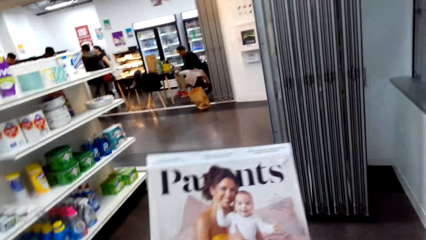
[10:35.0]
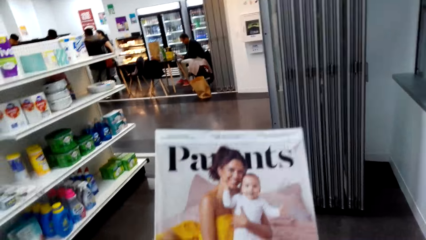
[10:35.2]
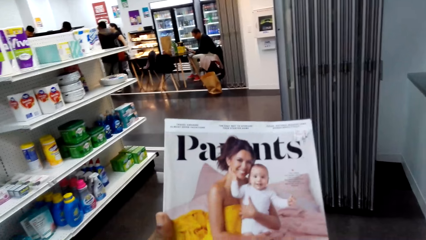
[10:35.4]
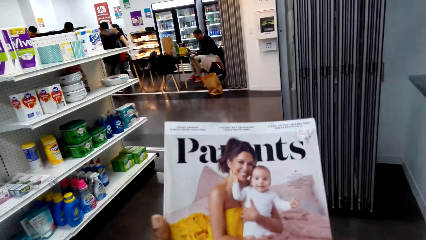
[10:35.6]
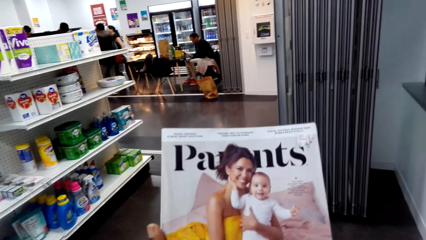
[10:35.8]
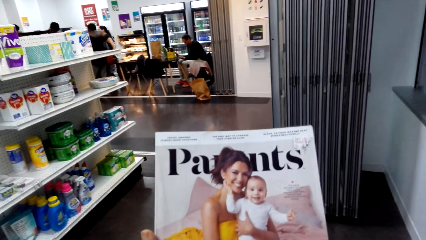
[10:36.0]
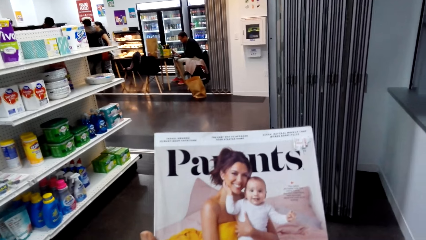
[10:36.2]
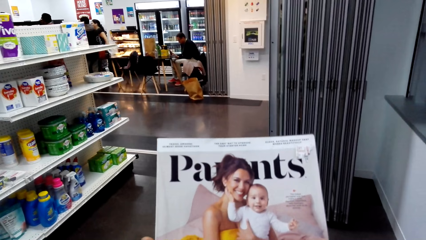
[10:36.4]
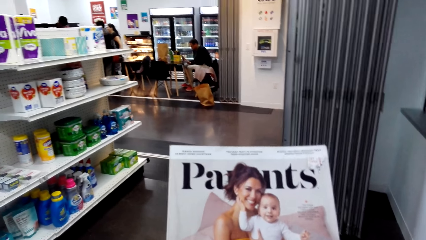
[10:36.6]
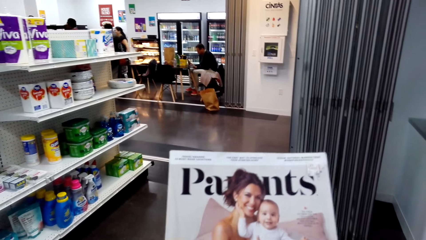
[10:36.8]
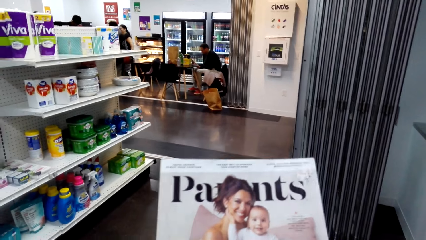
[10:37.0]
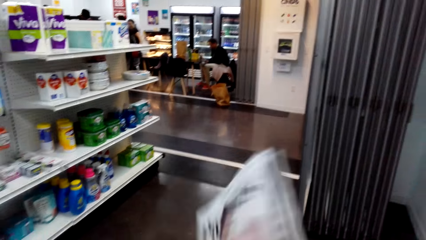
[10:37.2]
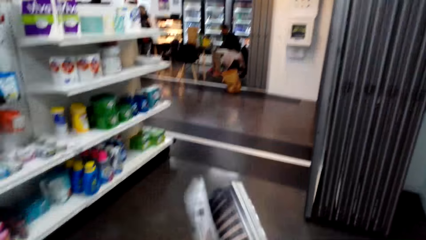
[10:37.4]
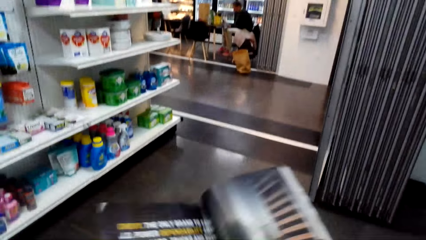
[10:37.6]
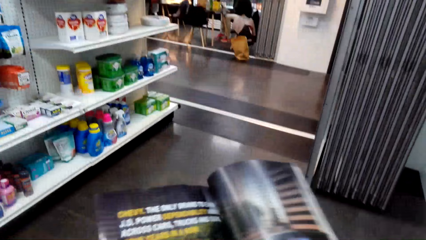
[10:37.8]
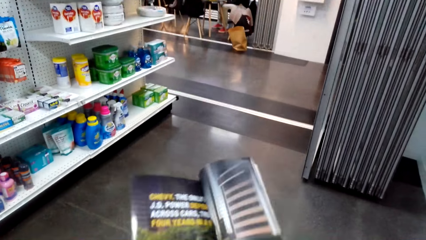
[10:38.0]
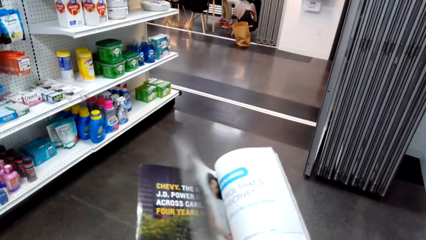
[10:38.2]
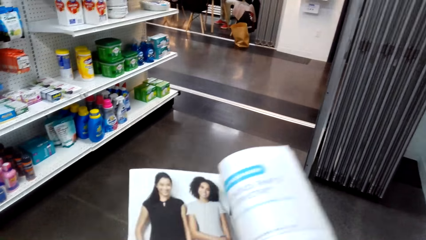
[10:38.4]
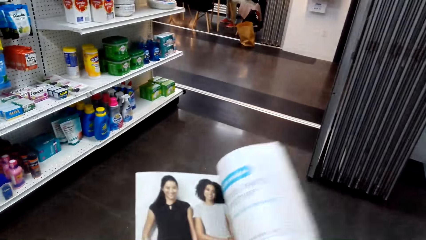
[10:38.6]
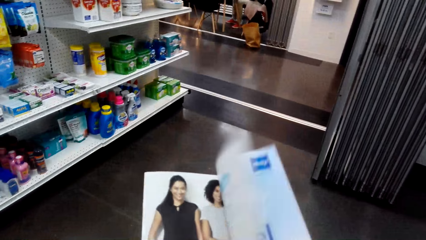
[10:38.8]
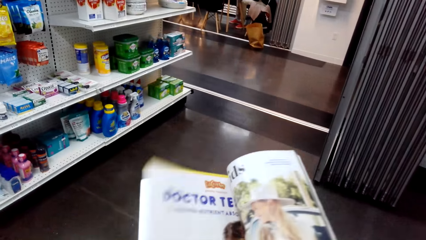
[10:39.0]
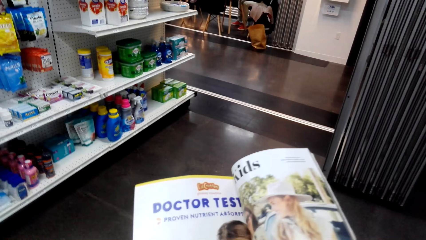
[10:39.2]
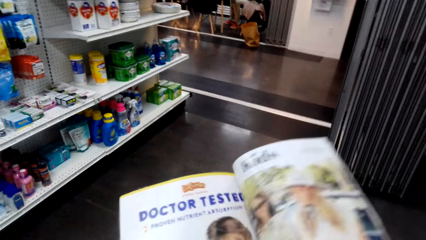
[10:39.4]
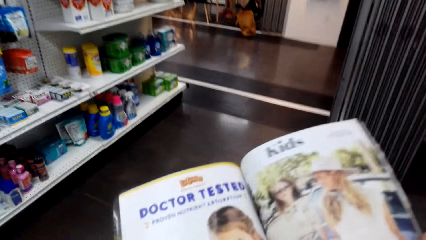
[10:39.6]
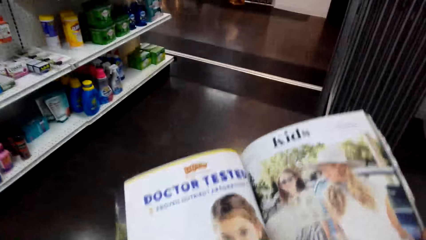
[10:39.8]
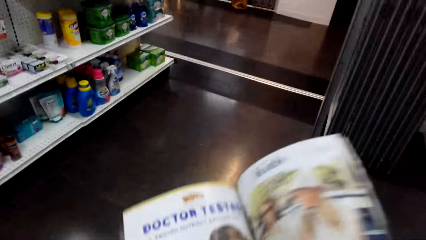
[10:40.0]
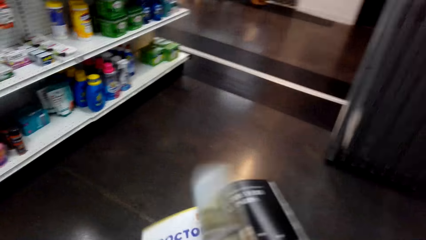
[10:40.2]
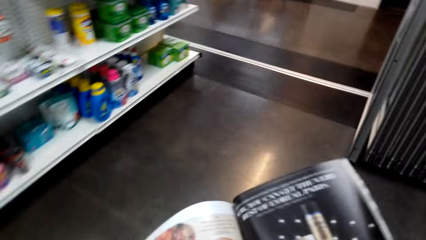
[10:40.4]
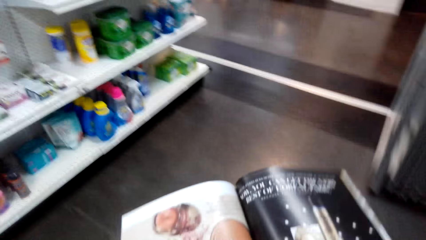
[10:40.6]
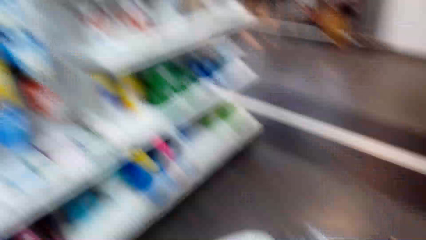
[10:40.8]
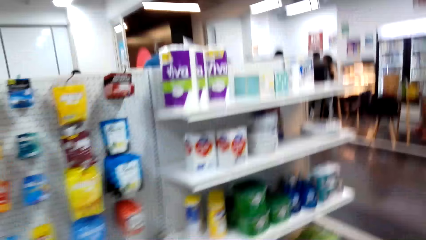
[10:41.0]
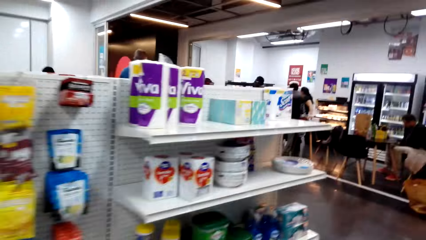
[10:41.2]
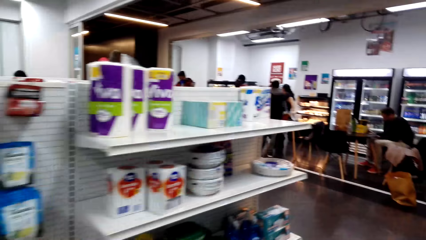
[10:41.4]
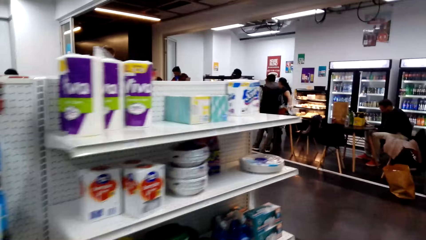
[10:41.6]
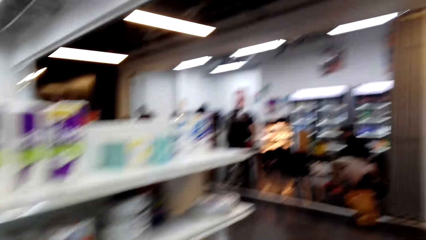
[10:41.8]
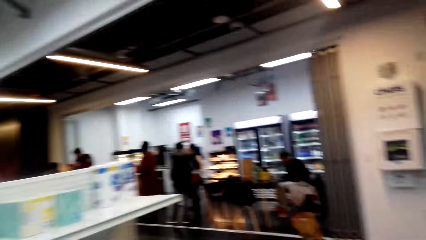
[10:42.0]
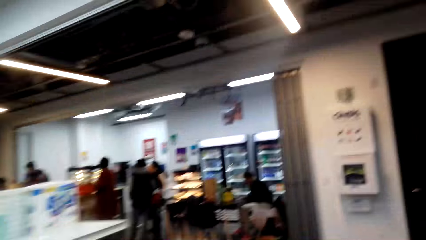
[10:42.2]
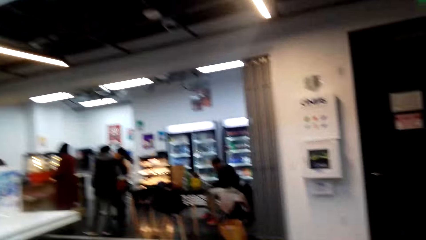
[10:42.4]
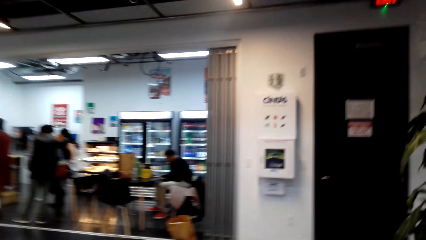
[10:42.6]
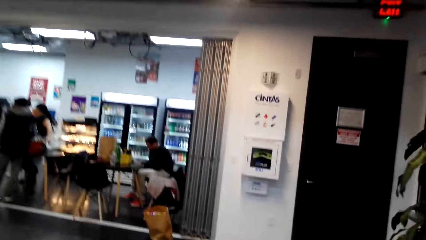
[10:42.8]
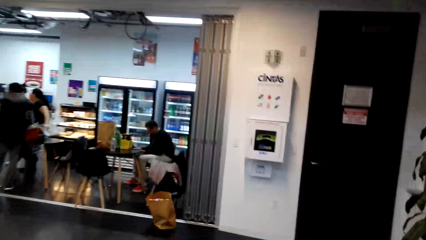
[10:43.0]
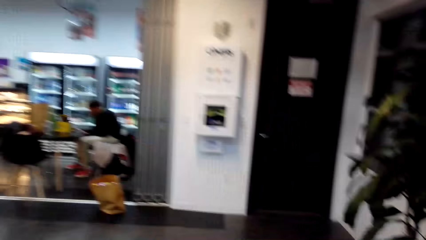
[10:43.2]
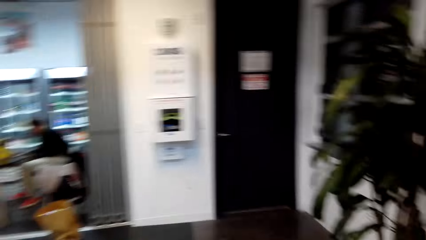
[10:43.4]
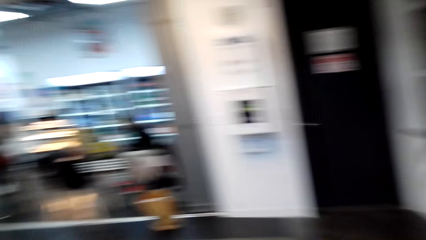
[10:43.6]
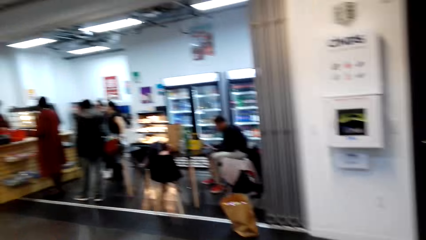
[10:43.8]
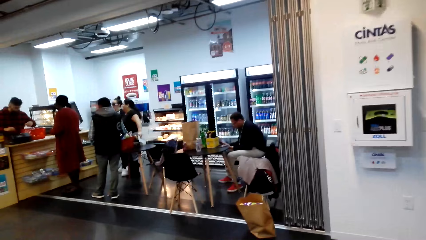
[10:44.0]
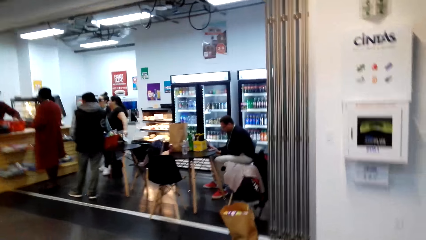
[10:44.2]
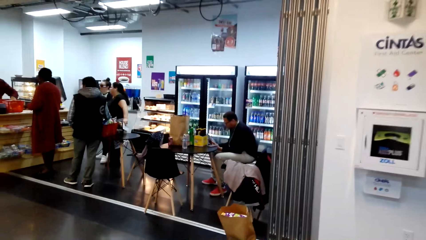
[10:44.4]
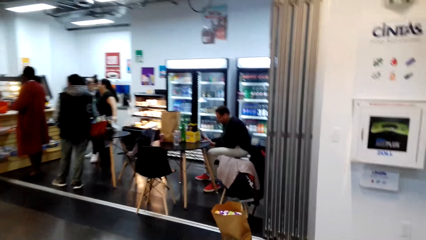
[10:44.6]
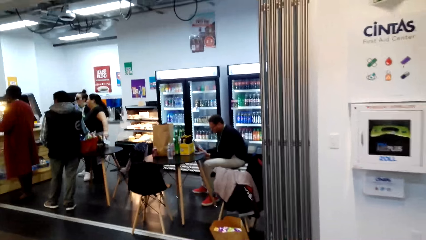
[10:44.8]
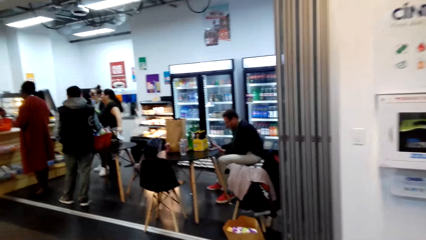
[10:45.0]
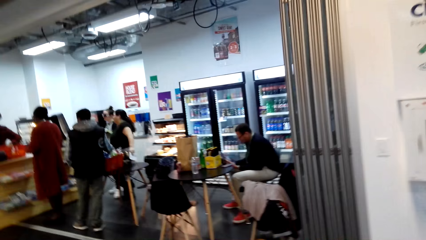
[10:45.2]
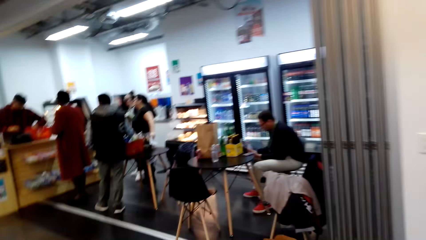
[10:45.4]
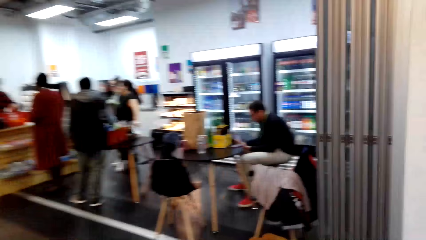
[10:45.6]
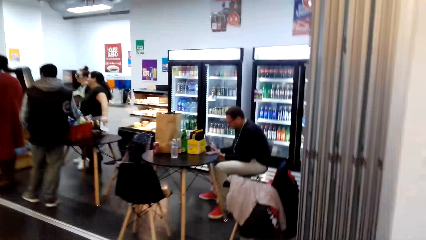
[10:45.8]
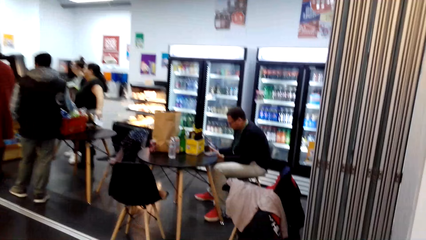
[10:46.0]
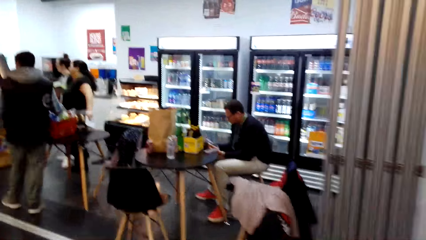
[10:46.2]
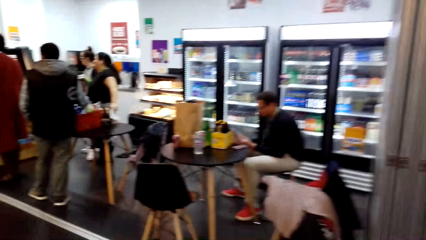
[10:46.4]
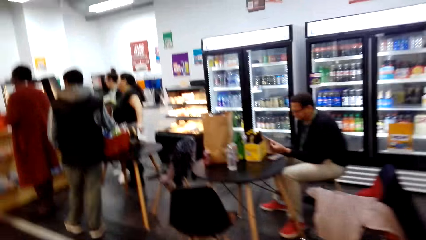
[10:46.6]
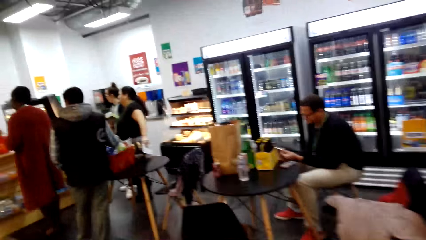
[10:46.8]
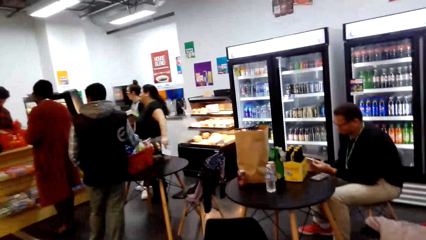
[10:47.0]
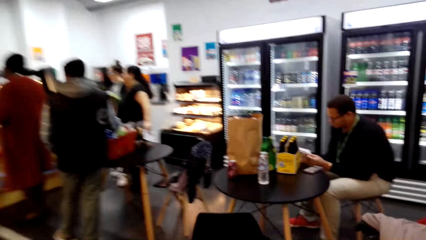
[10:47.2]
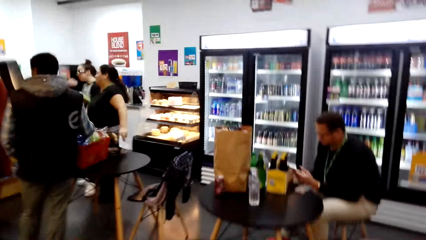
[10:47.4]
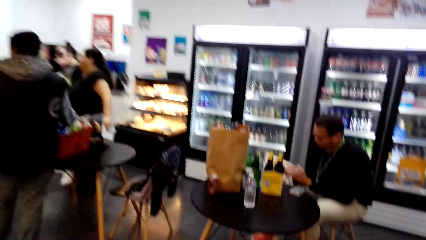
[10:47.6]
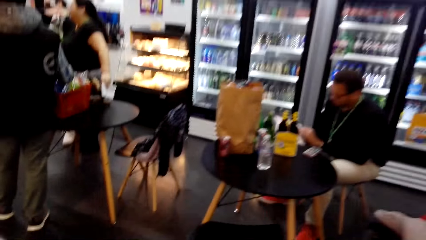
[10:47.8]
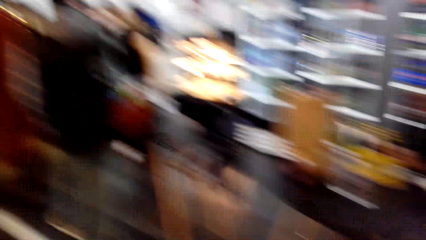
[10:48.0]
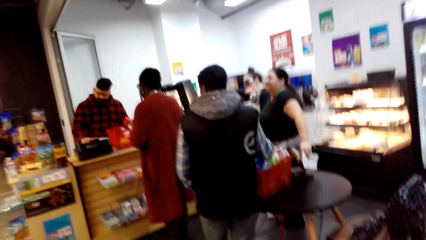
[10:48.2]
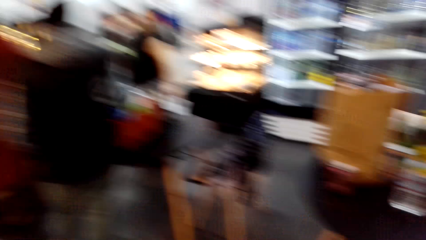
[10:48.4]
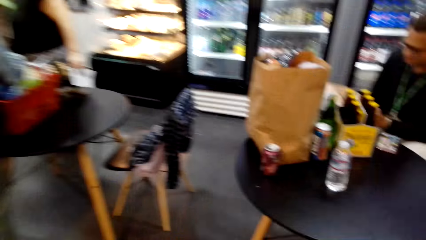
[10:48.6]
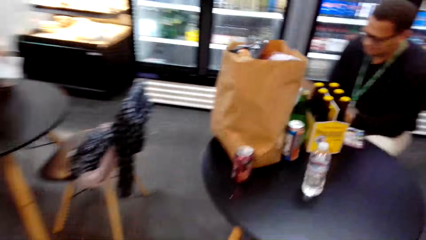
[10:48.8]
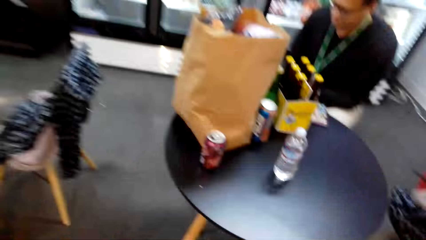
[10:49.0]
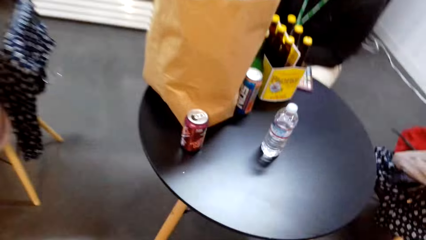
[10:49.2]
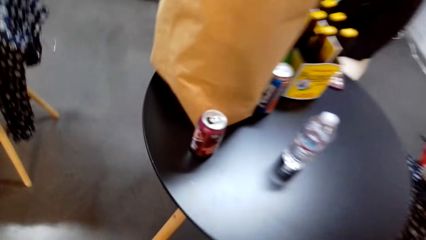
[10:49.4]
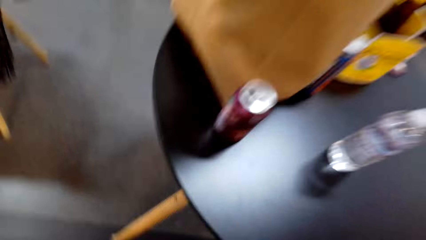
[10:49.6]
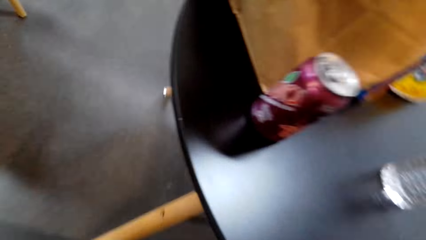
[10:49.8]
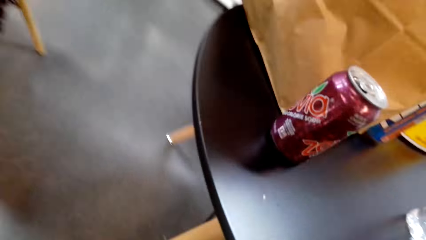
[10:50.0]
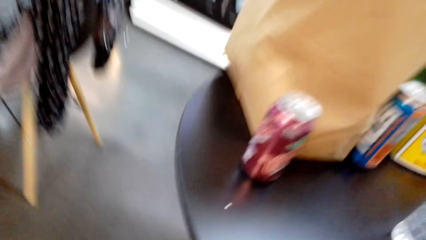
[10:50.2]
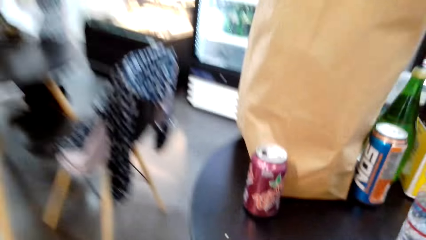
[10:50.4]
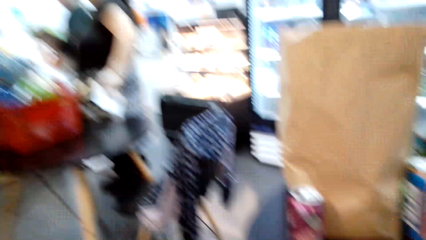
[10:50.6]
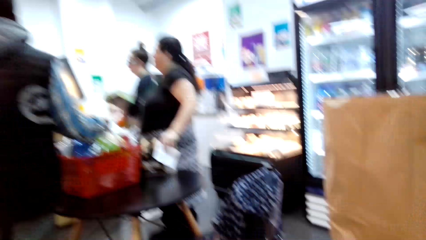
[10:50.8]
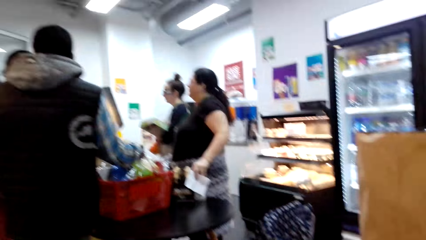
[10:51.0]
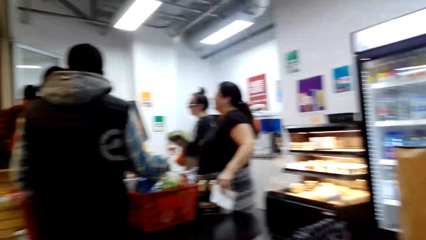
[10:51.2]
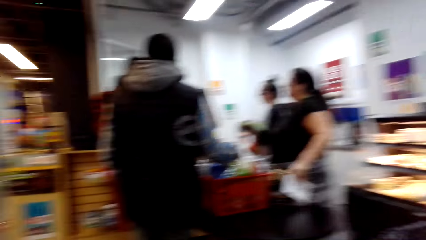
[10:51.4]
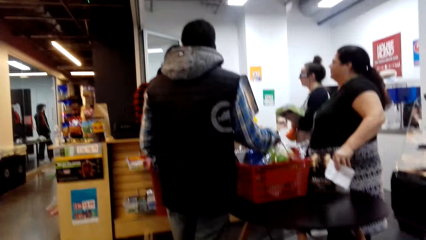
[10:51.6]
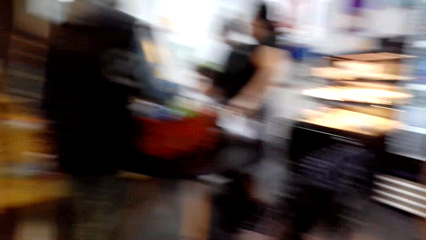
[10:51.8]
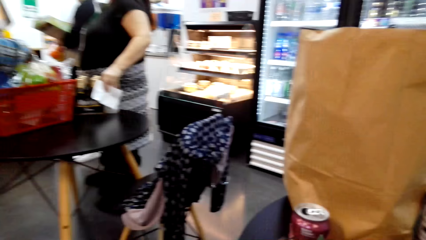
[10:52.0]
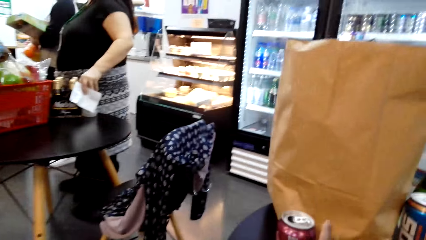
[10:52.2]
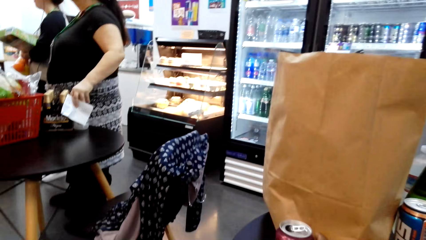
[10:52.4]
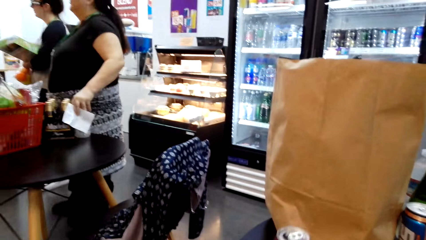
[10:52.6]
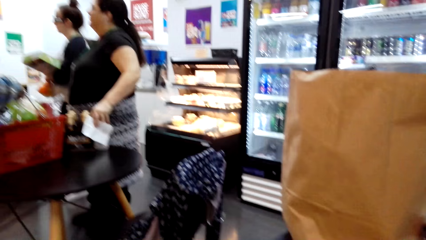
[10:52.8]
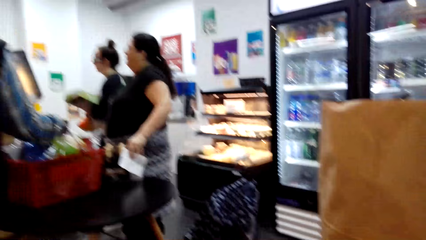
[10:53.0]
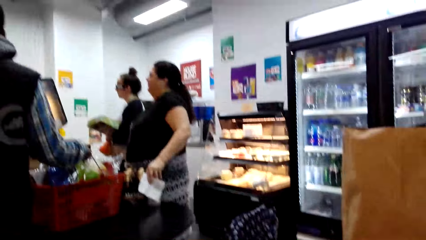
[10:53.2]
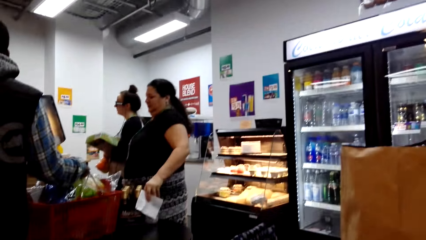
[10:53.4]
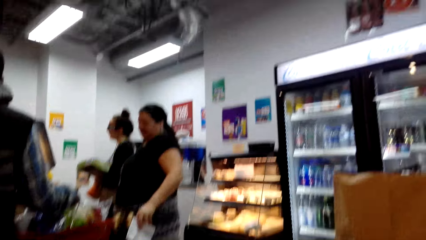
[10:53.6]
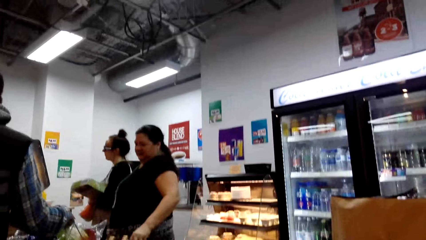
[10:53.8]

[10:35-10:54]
The camera wearer opens the magazine. They walk towards the table in the store. They sit on the chair.
